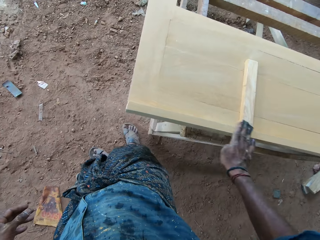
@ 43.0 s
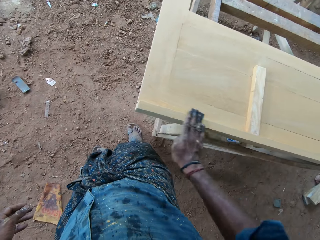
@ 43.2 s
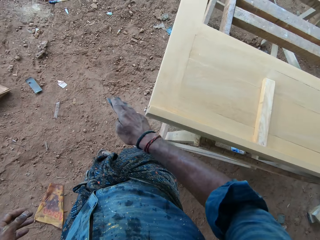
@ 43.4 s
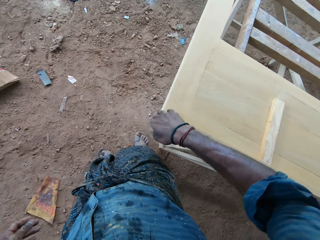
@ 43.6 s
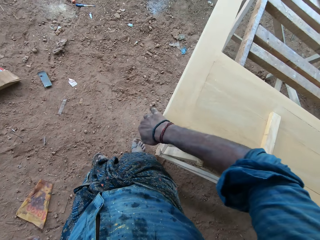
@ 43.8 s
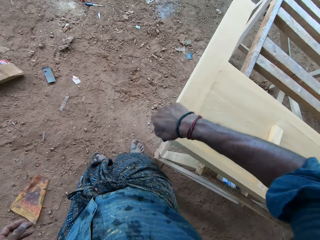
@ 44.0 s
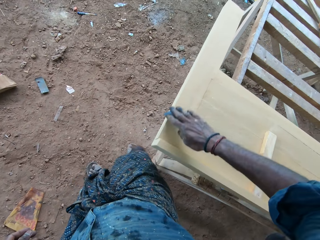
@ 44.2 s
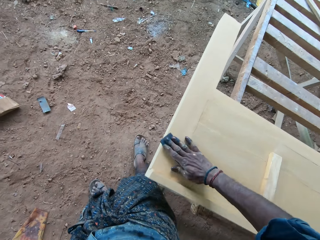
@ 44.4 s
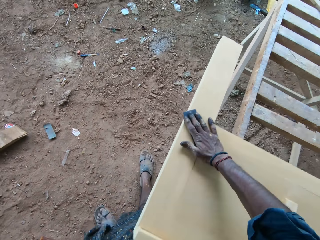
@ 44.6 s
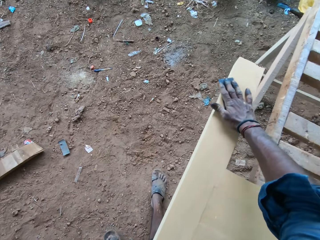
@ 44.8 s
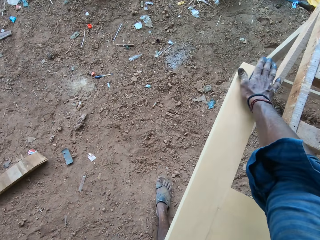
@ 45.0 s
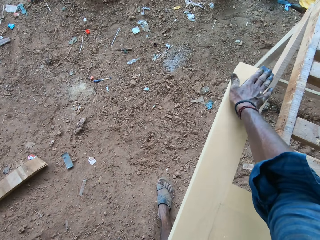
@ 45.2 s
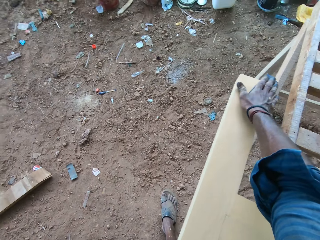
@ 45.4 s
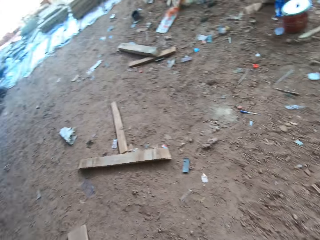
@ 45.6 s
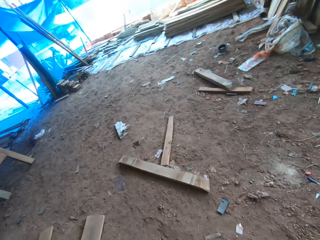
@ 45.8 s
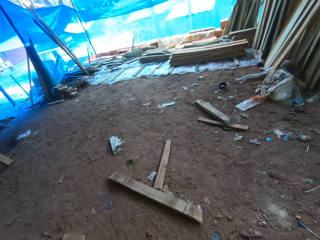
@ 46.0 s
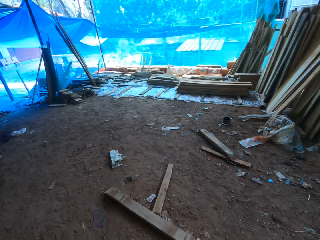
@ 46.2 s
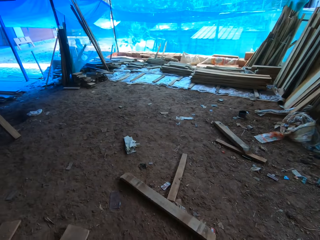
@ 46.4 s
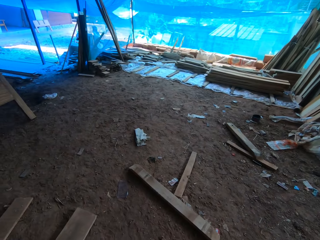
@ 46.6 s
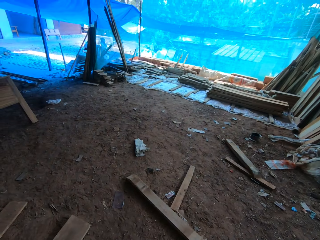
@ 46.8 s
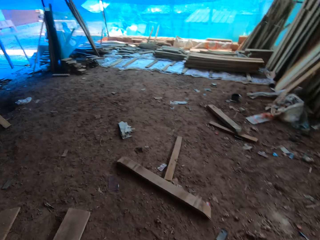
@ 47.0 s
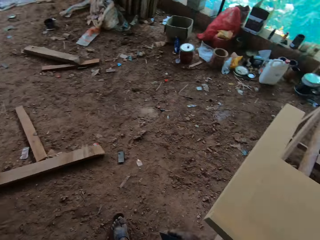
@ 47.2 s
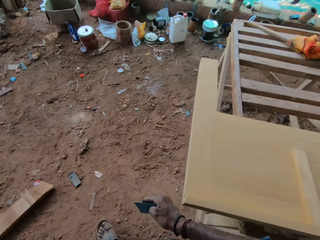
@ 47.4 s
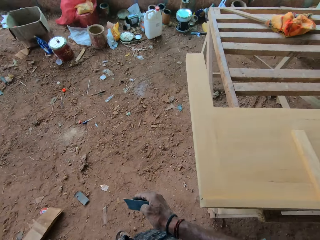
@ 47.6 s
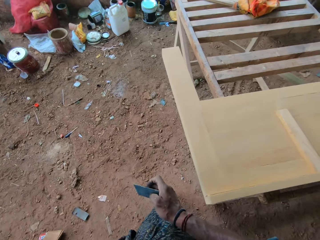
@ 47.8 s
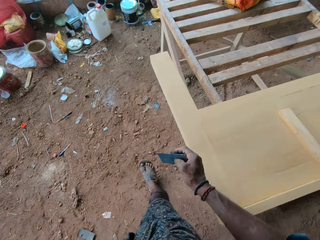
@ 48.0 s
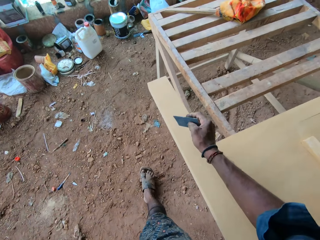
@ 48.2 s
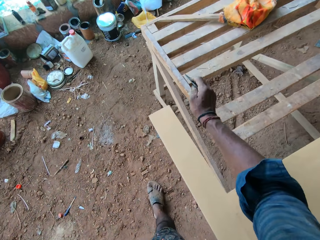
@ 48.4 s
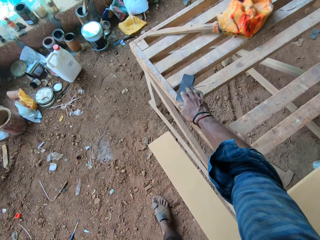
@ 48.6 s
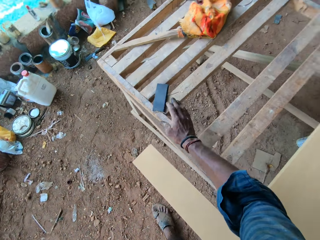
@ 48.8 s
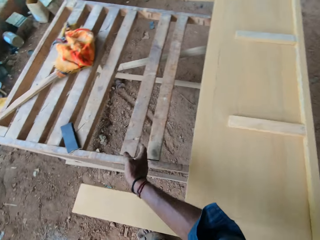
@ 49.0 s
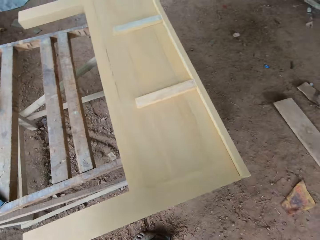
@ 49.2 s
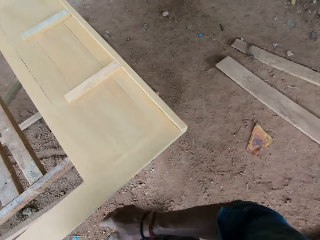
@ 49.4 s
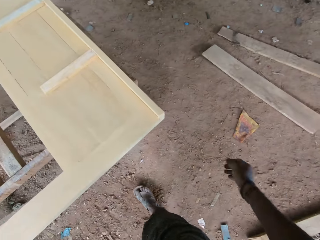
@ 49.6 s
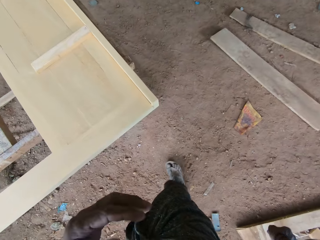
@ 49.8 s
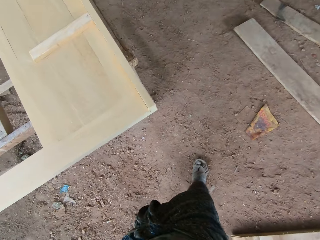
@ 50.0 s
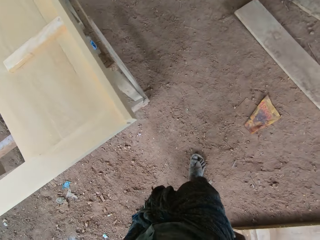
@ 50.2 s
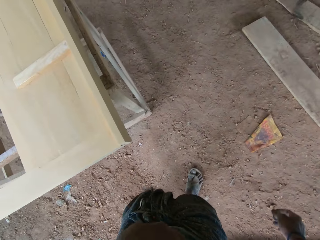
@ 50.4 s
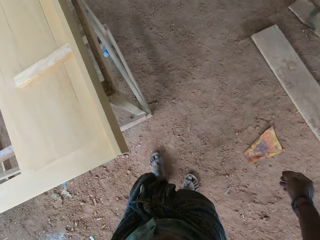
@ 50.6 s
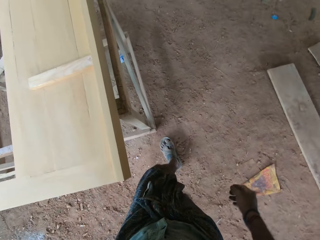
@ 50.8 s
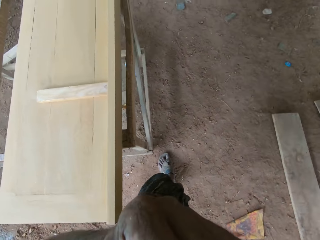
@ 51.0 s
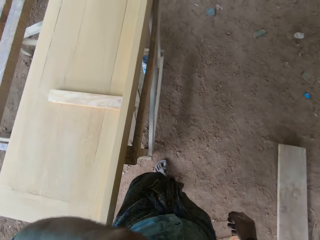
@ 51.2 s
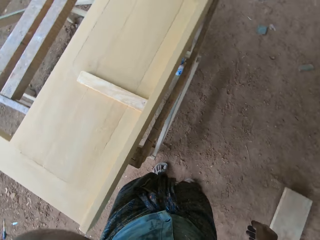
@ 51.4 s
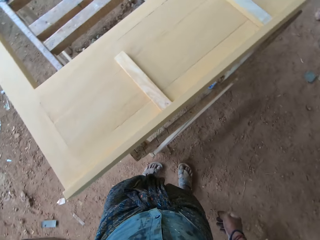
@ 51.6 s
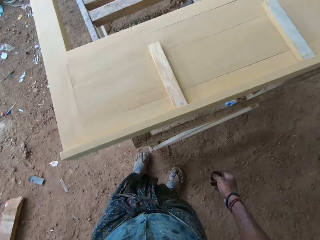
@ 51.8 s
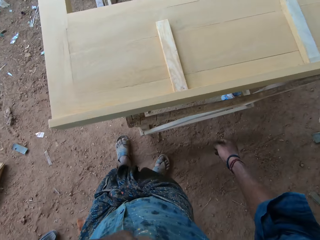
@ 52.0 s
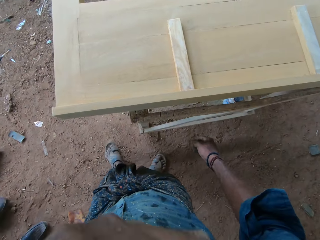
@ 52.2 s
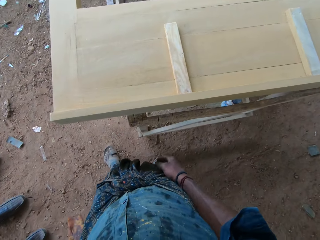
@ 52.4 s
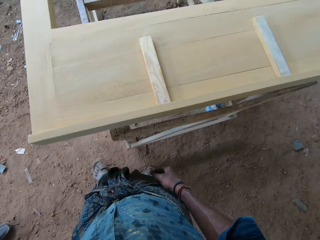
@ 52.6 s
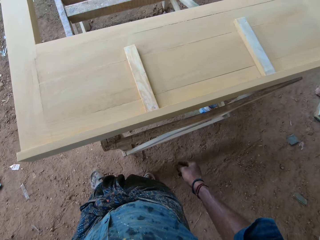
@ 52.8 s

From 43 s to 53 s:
The camera wearer looks around the room. They put the sandpaper on top of a wood plank. They walk in the workshop and talk to a person.

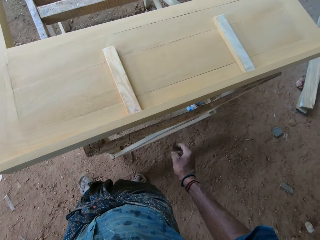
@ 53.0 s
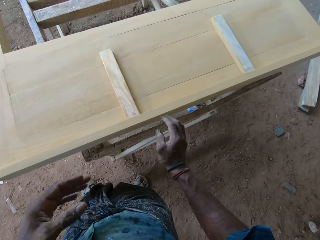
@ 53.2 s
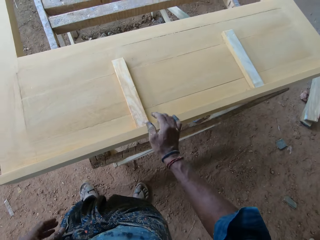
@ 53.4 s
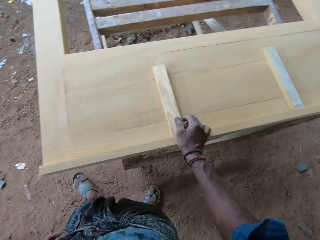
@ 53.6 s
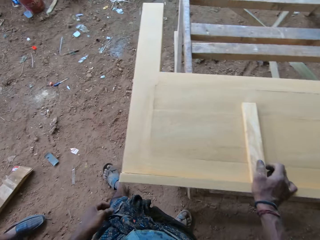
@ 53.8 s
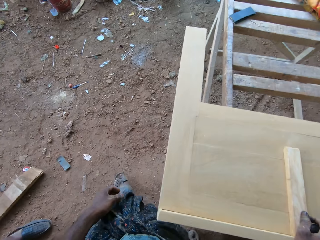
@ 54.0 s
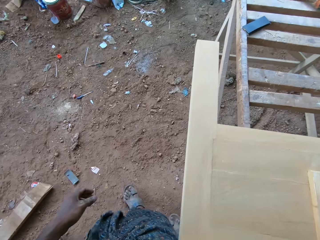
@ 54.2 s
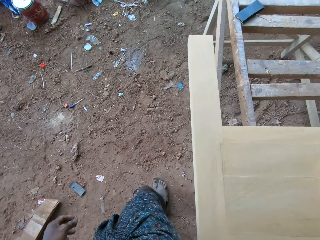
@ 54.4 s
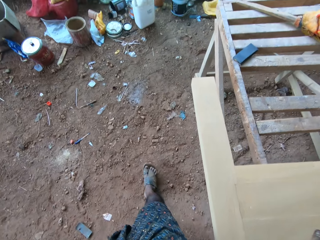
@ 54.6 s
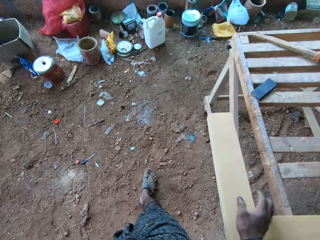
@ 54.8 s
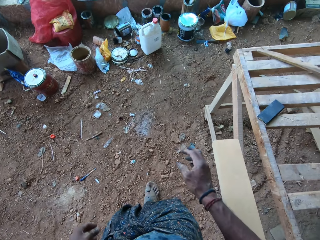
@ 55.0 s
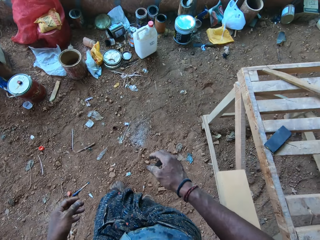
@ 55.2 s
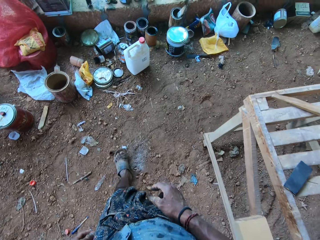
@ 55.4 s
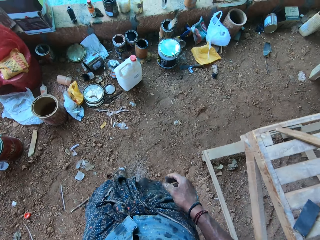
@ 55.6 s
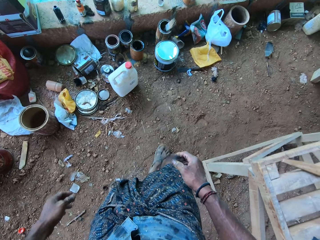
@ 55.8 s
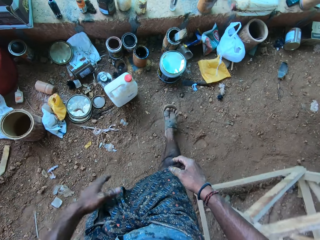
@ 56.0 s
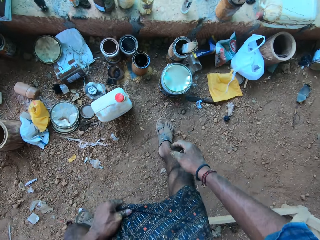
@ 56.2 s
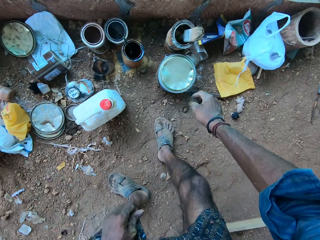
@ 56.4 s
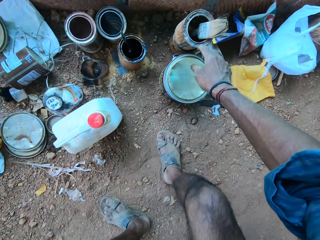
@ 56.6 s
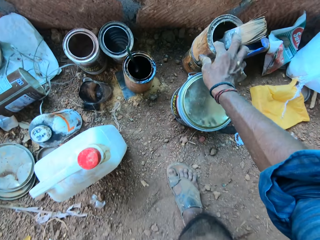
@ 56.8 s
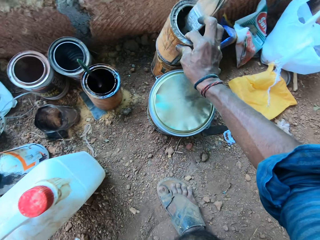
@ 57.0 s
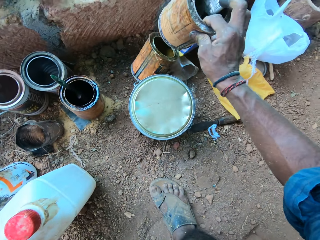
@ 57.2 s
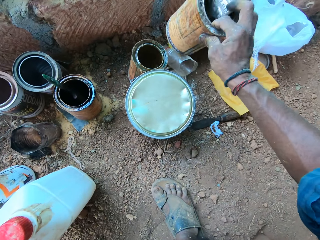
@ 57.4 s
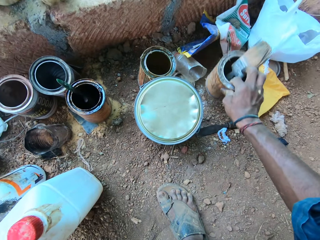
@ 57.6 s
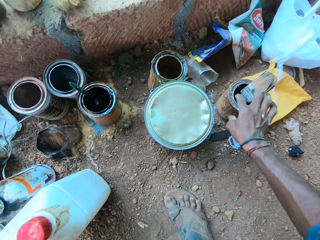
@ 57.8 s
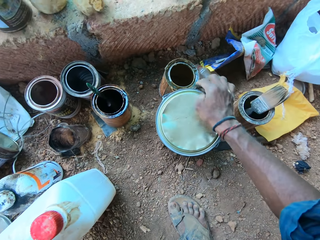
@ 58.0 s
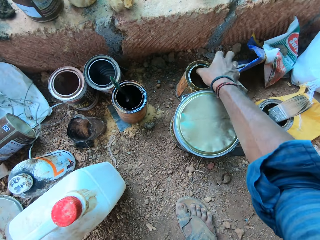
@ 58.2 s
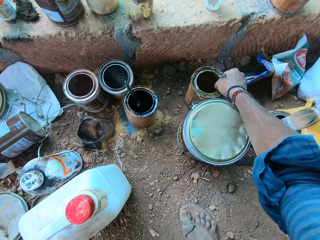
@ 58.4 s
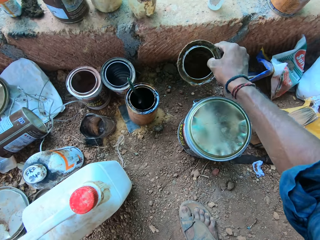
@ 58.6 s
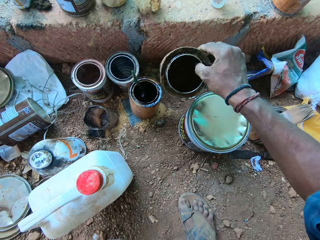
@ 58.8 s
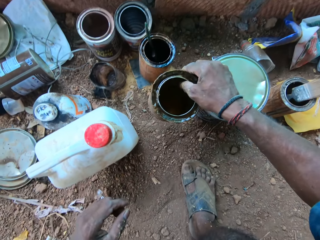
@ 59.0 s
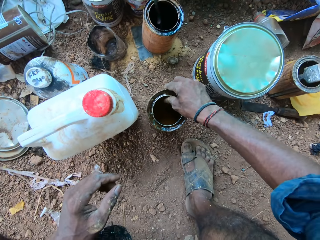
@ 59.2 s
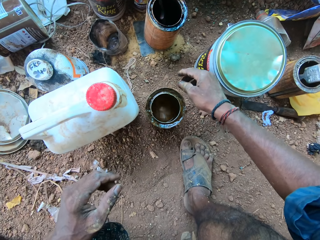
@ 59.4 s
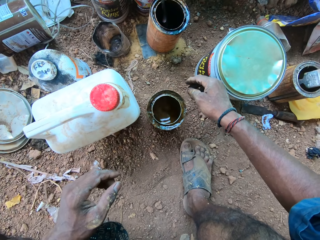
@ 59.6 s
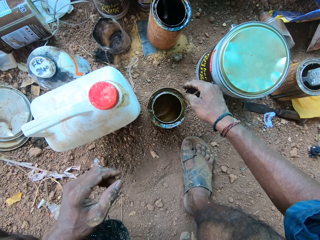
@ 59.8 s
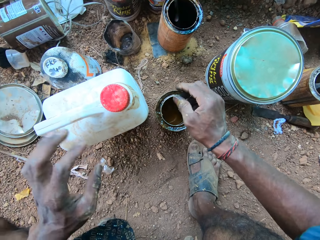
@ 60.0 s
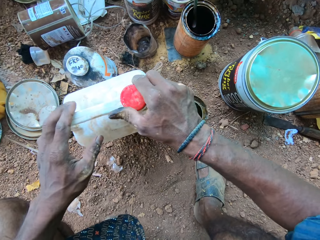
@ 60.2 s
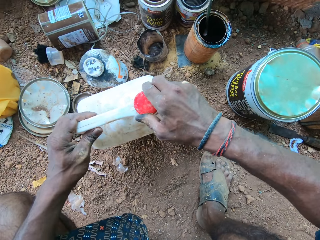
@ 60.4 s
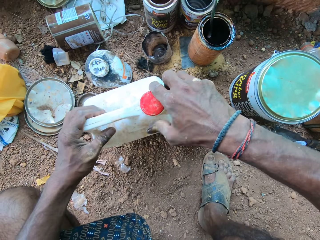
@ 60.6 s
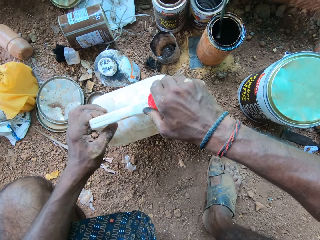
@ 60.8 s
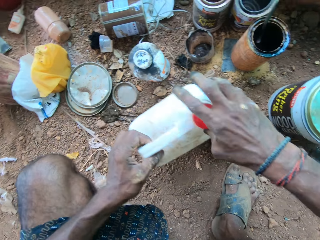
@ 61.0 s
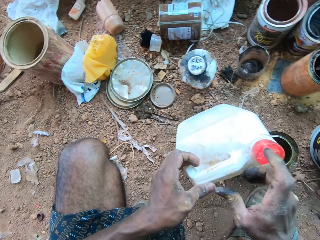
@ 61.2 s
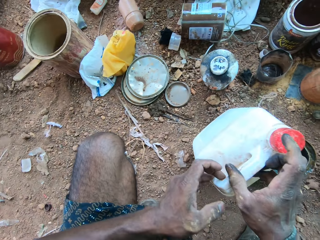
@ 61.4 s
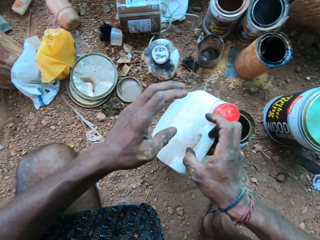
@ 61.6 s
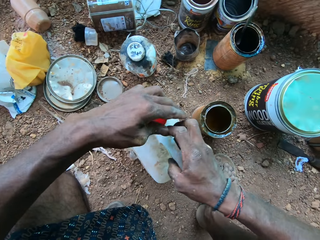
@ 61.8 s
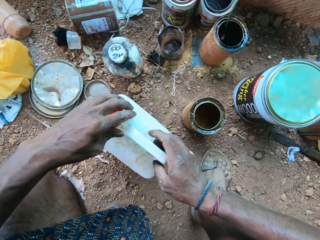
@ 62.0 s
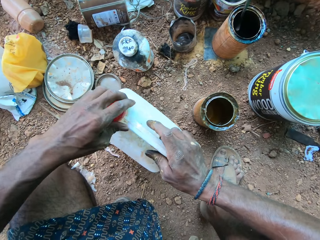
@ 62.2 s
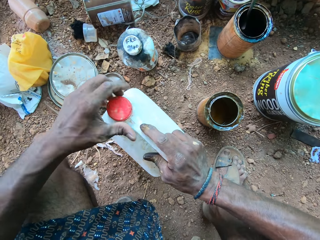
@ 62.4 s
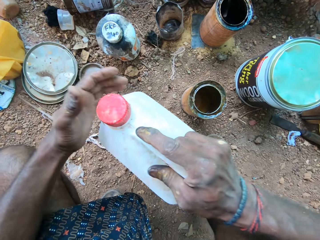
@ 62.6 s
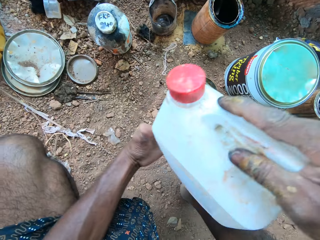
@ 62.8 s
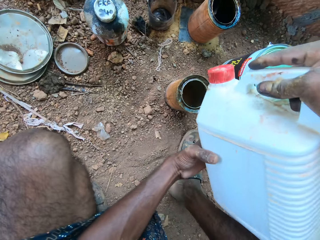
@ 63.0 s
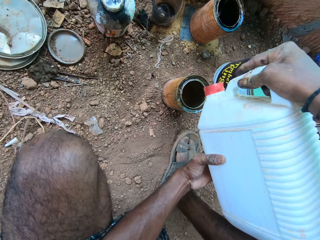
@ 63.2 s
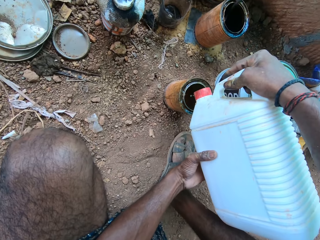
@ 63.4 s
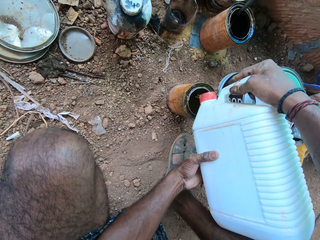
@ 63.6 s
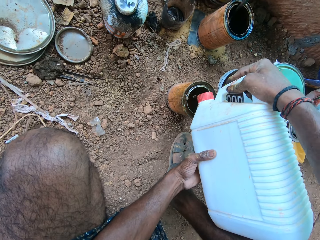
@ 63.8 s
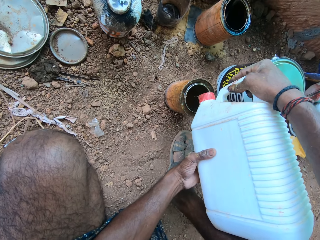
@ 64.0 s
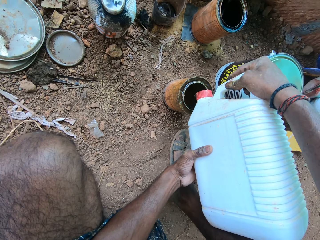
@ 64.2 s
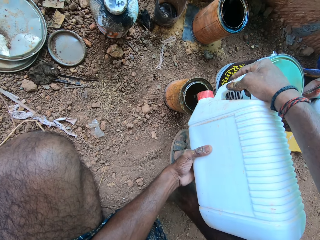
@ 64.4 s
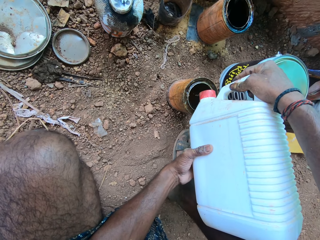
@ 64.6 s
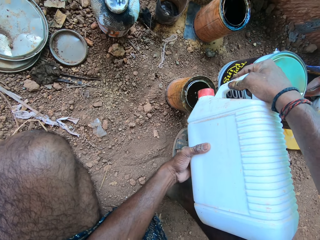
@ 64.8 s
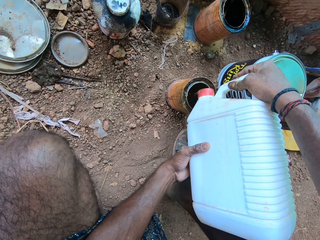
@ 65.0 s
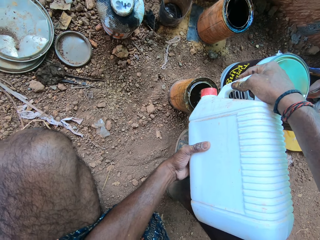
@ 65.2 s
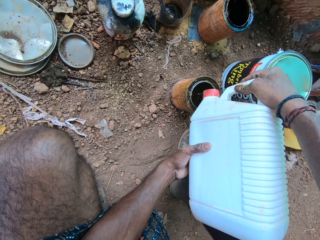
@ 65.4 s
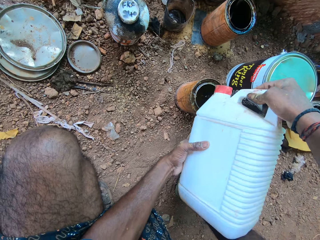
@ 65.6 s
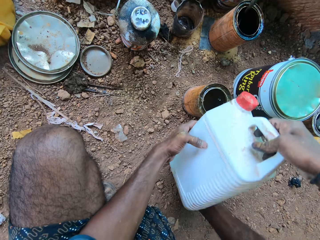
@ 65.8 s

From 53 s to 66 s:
The camera wearer touches the head board. They walk towards the paint containers. They remove the paint container. They open the bottle lid. They carry the paint bottle. They pour the paint in the paint container.
